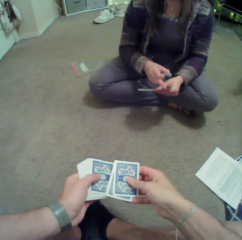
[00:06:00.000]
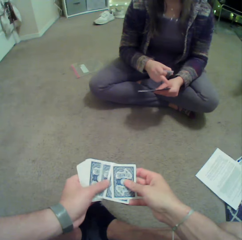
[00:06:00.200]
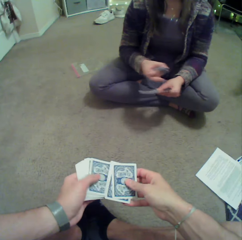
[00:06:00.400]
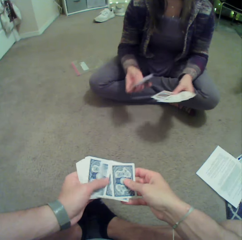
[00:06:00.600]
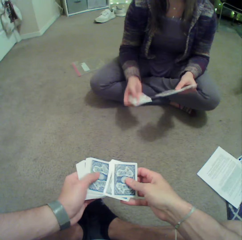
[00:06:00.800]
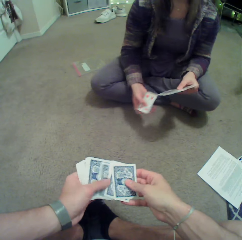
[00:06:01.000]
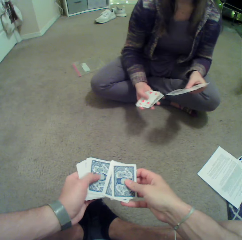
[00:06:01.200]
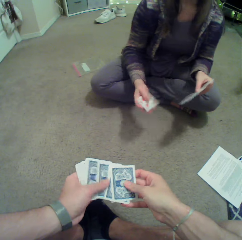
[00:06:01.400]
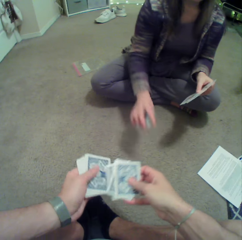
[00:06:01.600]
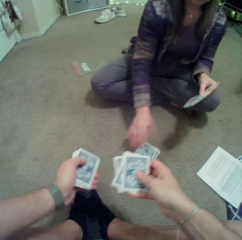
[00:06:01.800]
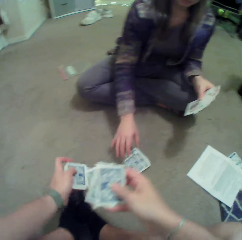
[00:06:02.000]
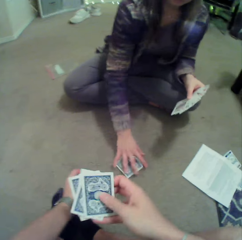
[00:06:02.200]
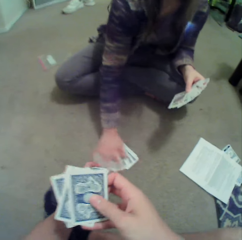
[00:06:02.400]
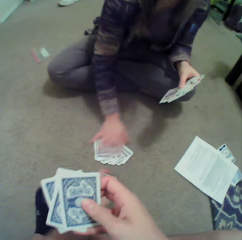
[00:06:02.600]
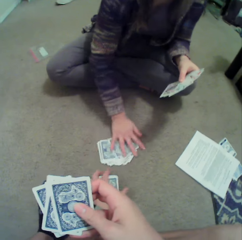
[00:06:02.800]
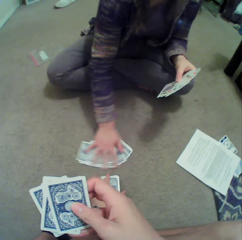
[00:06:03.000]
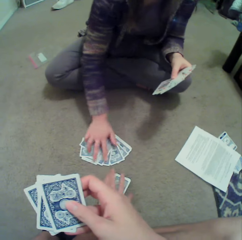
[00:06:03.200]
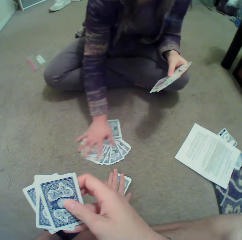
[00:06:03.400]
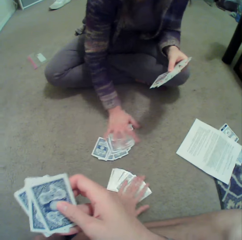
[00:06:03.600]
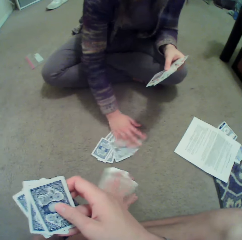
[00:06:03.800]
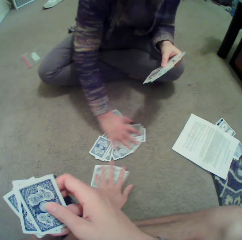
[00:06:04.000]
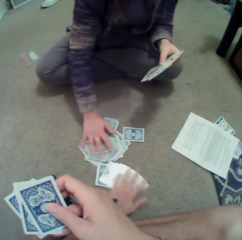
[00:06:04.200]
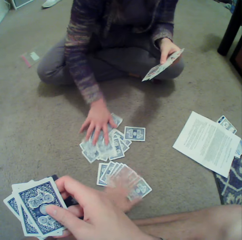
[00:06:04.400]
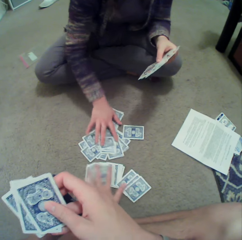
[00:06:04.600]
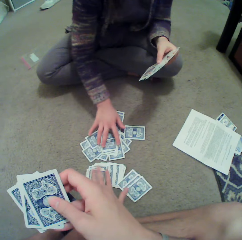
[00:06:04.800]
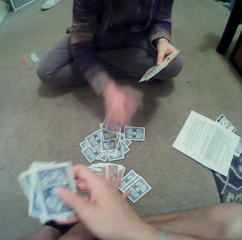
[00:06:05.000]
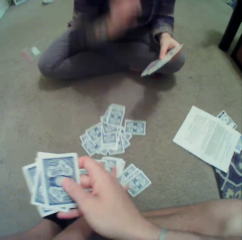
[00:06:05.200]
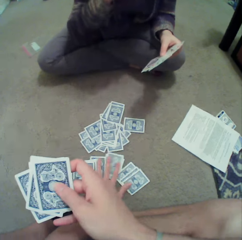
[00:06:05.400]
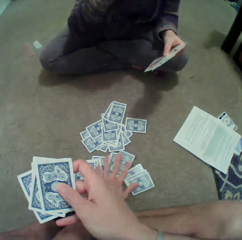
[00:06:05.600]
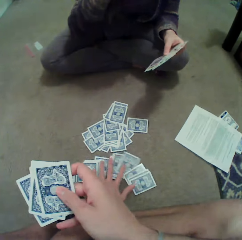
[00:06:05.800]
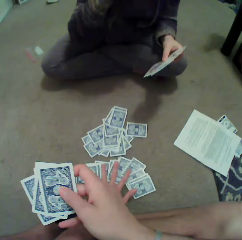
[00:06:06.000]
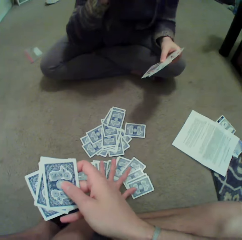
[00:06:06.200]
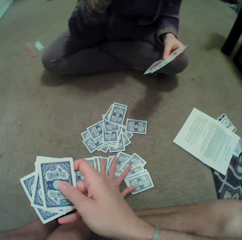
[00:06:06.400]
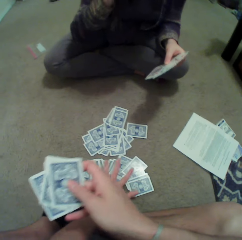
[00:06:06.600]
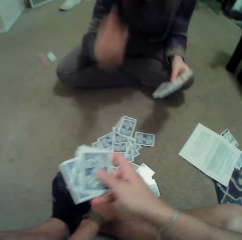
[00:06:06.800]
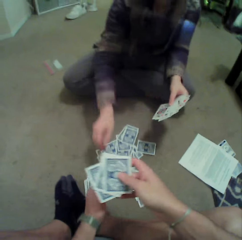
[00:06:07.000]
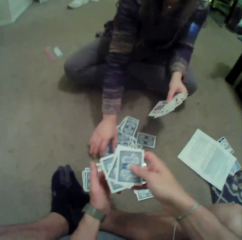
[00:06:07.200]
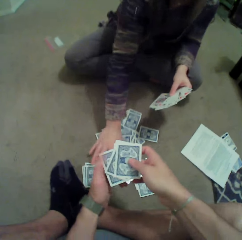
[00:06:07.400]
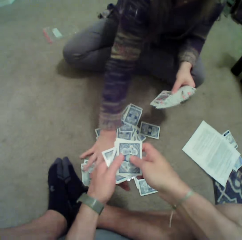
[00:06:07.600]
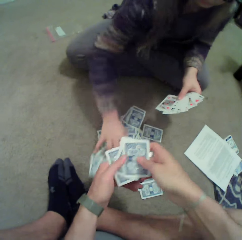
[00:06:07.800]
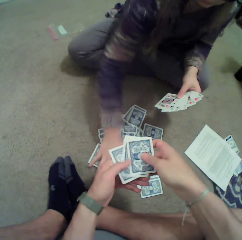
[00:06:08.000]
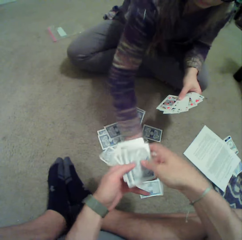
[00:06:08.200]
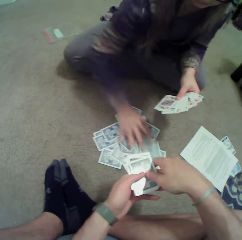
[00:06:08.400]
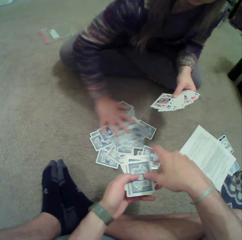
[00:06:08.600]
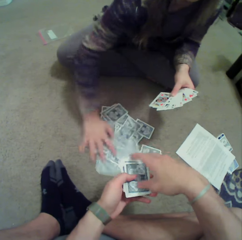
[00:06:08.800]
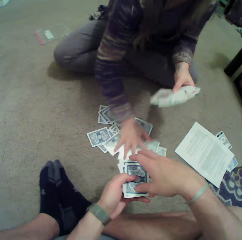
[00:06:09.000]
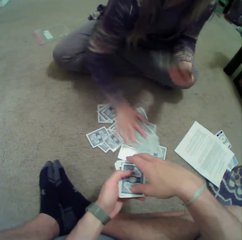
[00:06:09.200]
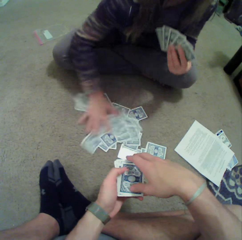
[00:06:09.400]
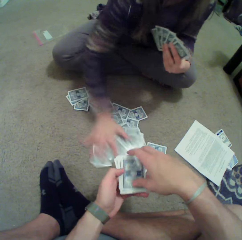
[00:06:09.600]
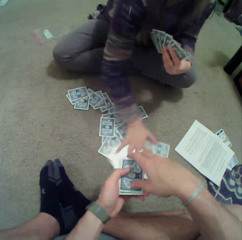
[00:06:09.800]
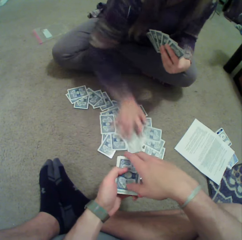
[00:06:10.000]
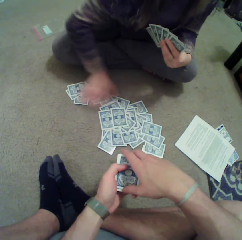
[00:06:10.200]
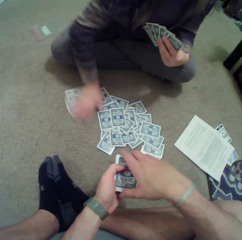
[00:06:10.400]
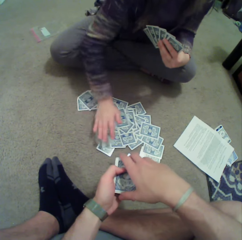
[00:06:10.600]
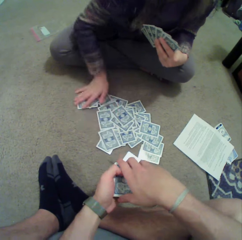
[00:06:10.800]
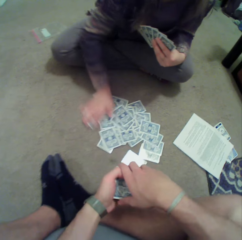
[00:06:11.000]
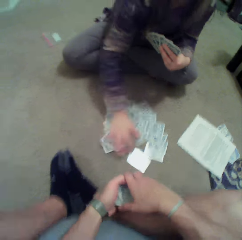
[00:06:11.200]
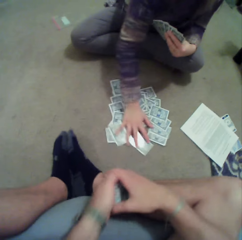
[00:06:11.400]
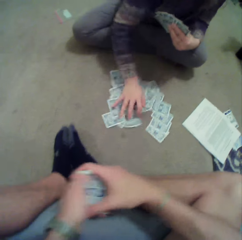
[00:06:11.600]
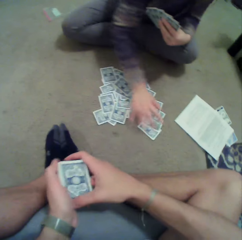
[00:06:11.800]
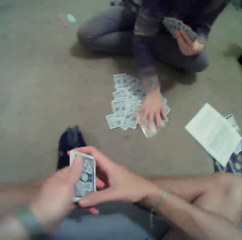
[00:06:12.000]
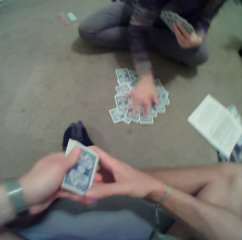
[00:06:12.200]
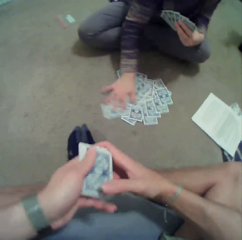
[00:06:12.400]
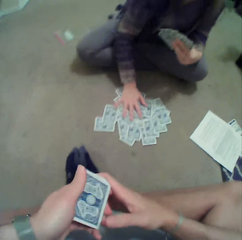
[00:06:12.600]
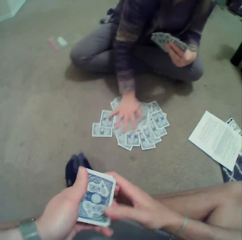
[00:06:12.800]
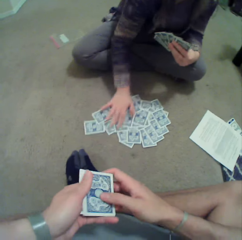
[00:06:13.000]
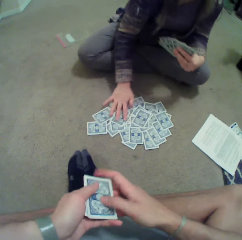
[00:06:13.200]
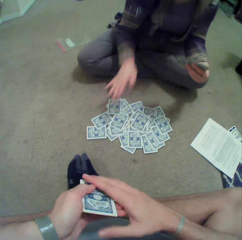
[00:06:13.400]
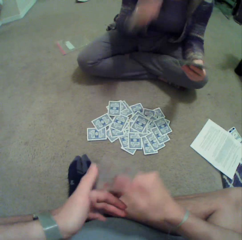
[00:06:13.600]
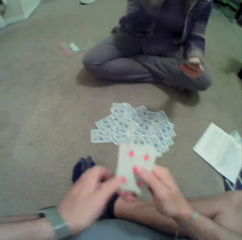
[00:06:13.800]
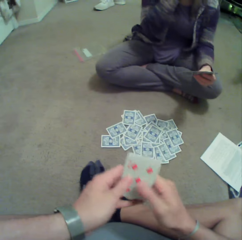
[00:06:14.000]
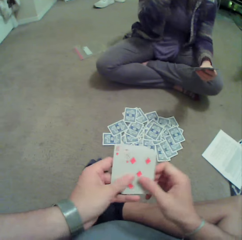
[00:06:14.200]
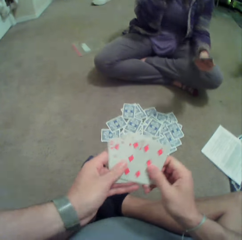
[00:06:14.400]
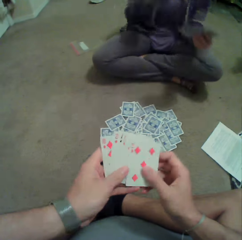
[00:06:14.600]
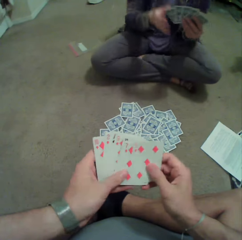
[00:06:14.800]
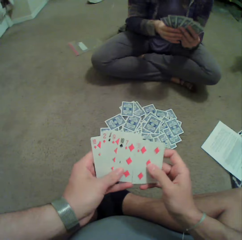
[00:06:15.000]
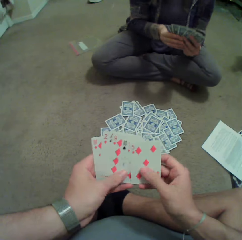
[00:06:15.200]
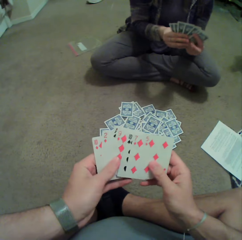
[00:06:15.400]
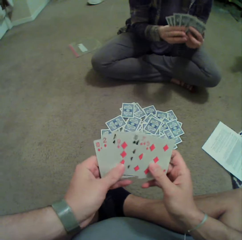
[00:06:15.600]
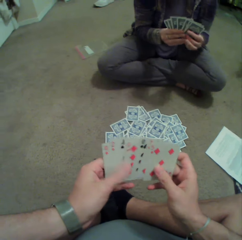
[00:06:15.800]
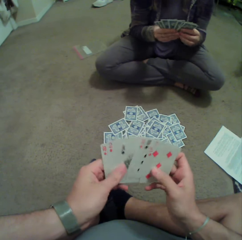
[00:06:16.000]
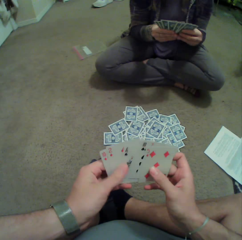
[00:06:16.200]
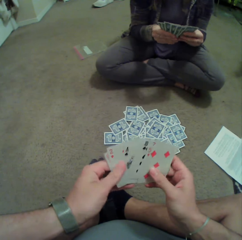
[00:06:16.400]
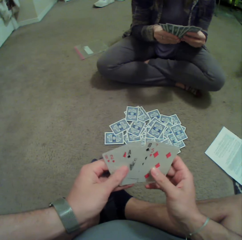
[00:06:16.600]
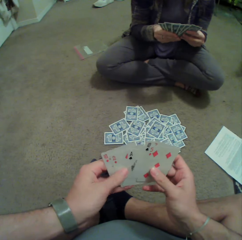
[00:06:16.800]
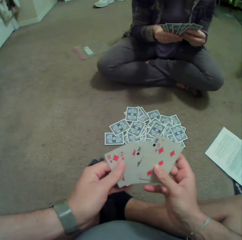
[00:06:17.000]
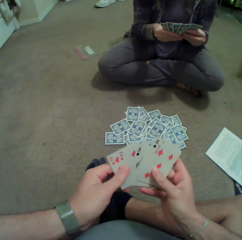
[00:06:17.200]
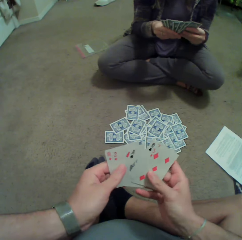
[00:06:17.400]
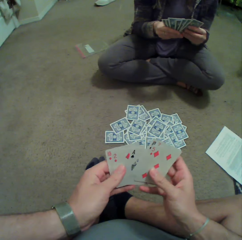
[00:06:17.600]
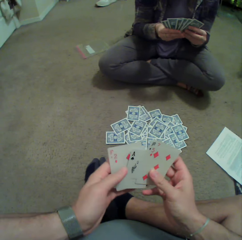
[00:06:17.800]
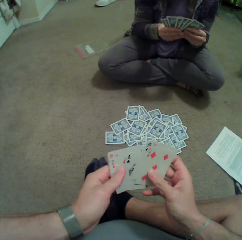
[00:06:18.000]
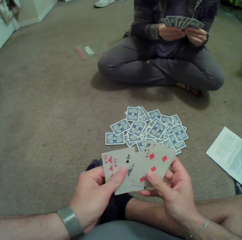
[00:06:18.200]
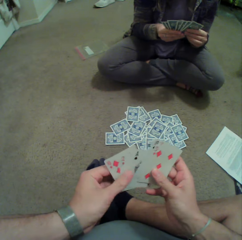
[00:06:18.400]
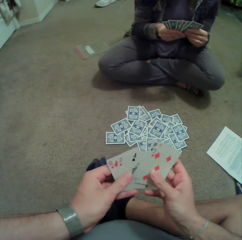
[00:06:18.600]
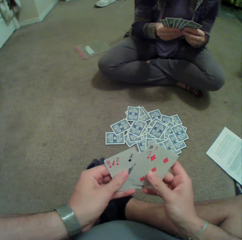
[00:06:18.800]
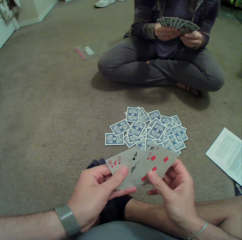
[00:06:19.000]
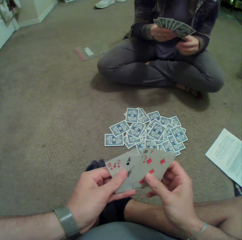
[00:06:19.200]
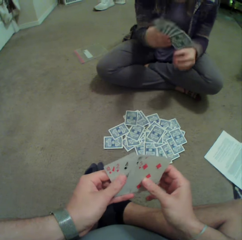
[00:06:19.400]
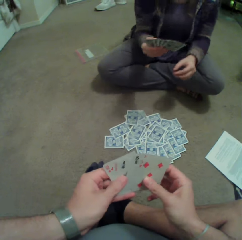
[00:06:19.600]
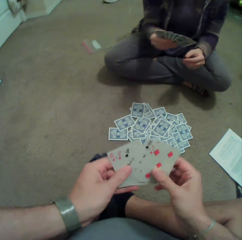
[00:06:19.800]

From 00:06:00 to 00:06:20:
The camera wearer checks the cards. A person puts cards on the floor. The camera wearer puts the cards on the floor. The person shuffles the cards on the floor. The camera wearer spreads the cards on the floor. The person spreads the cards on the floor. The camera wearer shuffles the cards on the floor. The person touches the face, shuffles the cards on the floor and spreads the cards on the floor. The person touches the face. The camera wearer checks the cards. They arrange the cards in hands.

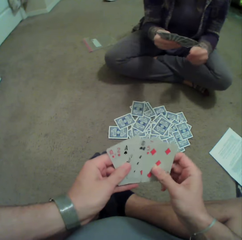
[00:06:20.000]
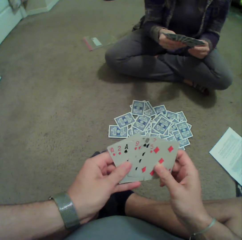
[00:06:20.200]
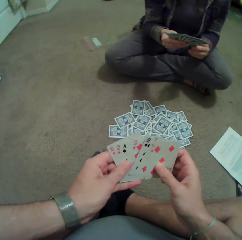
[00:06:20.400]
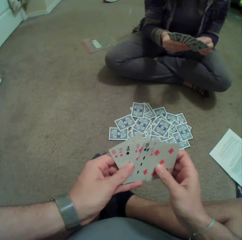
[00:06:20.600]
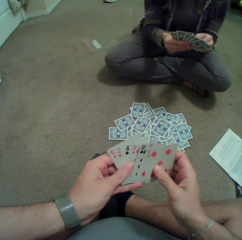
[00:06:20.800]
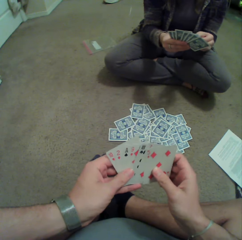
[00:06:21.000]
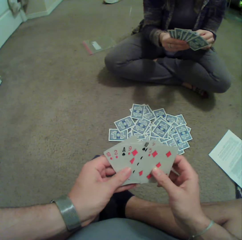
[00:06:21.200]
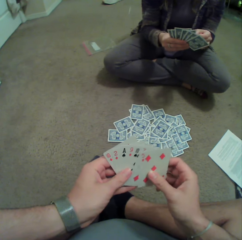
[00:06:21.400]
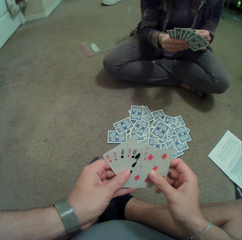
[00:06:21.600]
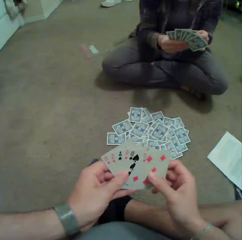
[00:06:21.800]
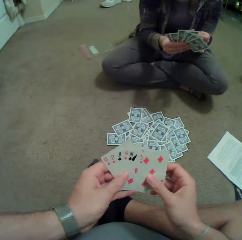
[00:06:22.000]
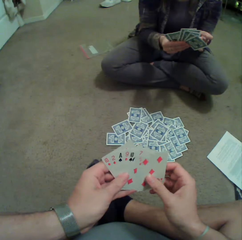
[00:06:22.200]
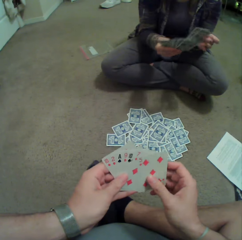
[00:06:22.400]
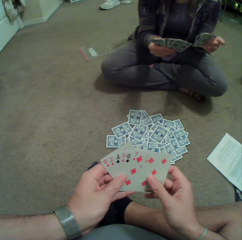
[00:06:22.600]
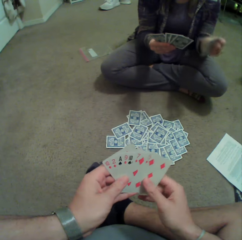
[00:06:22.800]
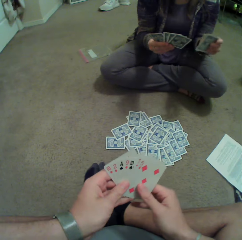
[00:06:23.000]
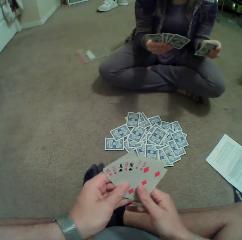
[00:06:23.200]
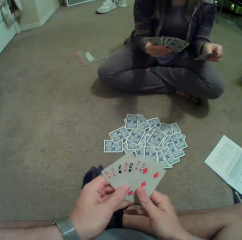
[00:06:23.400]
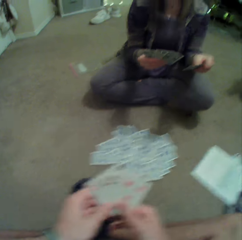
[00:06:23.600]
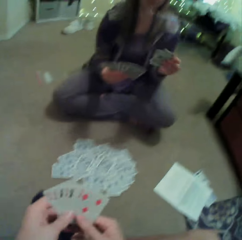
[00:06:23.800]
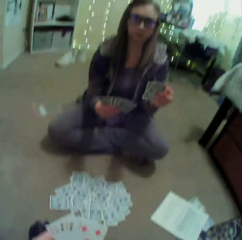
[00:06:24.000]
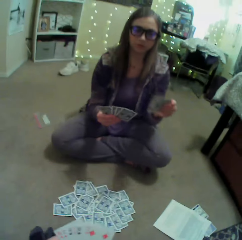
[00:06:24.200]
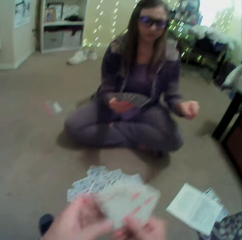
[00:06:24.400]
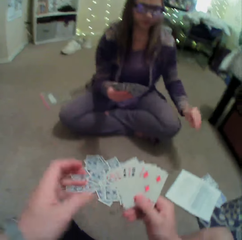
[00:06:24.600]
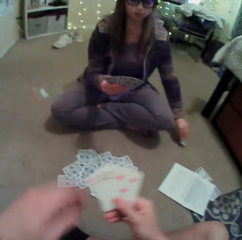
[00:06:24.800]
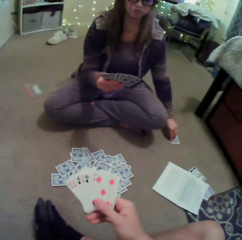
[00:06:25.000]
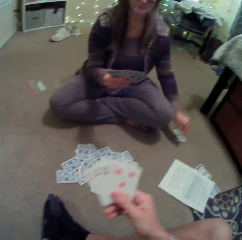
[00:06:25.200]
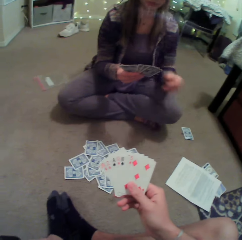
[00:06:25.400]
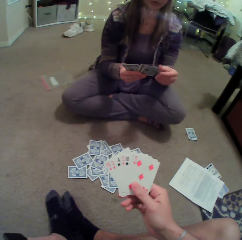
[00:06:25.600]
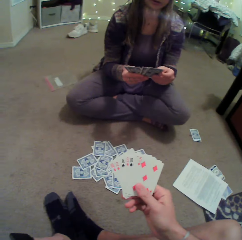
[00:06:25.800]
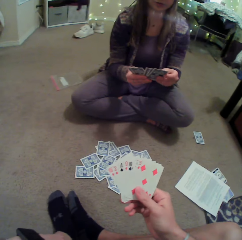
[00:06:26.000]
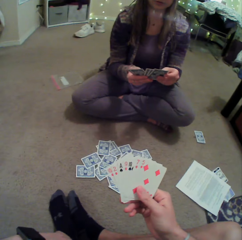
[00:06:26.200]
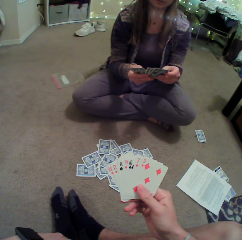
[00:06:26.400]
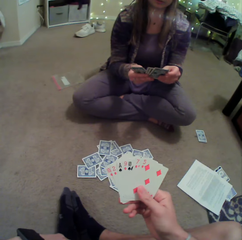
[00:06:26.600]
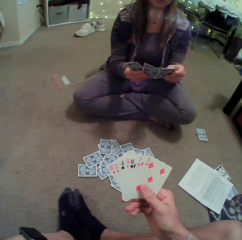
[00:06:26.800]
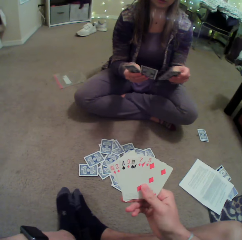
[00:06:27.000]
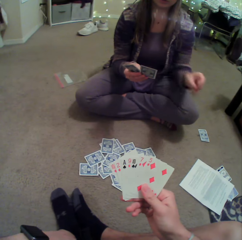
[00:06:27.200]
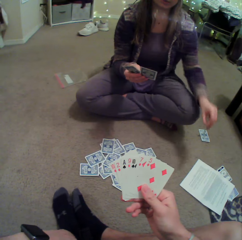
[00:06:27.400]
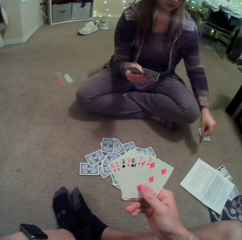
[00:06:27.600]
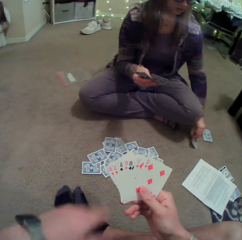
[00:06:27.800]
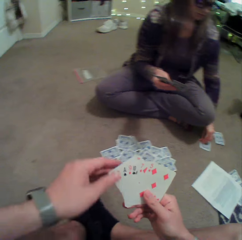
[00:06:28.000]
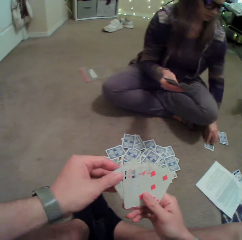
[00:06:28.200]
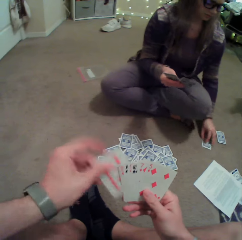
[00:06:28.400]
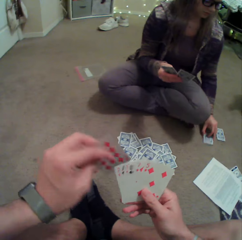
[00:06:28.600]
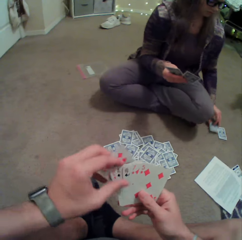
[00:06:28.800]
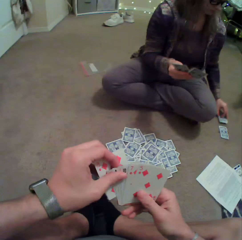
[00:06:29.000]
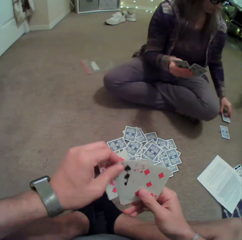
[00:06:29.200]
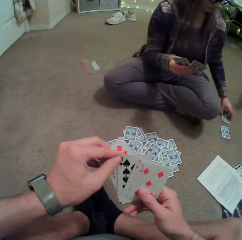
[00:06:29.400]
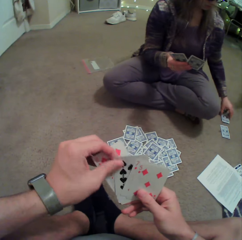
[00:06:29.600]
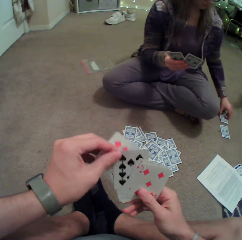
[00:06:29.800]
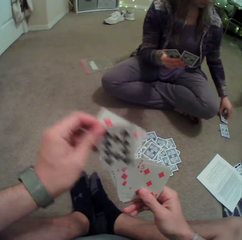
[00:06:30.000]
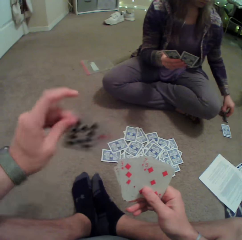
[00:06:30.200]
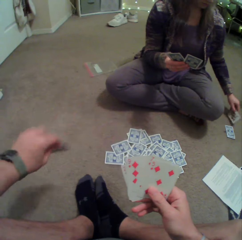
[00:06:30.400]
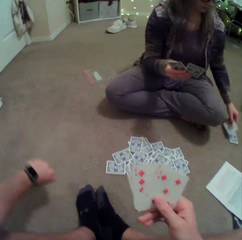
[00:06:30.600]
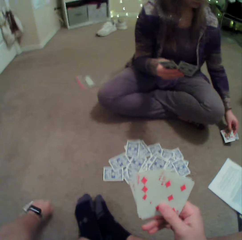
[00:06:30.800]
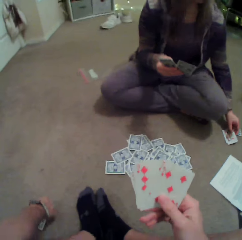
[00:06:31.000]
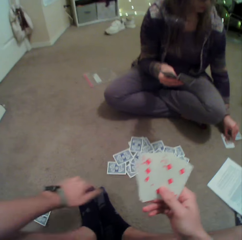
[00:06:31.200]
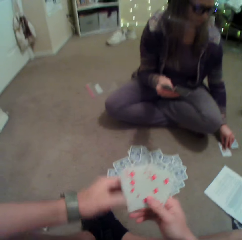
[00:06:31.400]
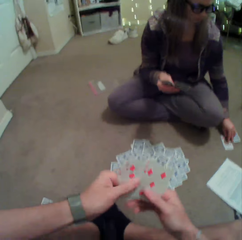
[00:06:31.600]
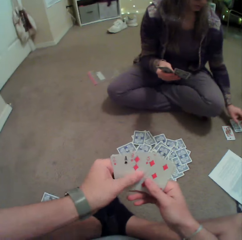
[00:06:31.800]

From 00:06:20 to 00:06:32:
A person sways a card in hand. The person puts cards on the floor. The person puts the cards on the floor again. The camera wearer arranges the cards in hand. They put the cards on the floor.
